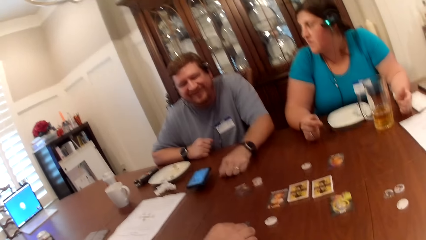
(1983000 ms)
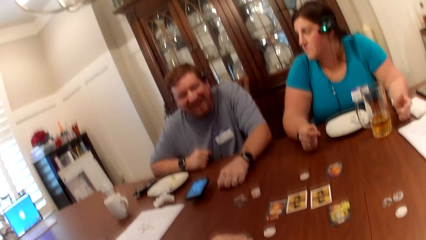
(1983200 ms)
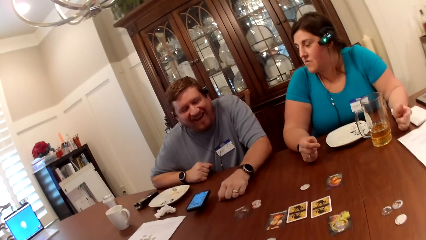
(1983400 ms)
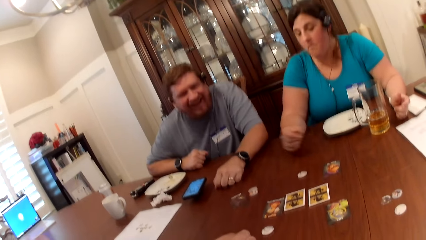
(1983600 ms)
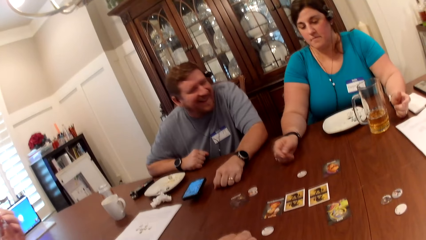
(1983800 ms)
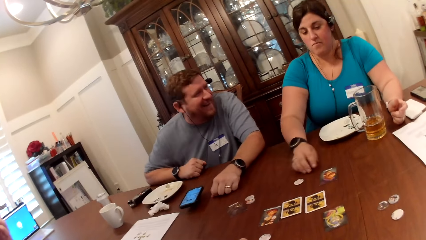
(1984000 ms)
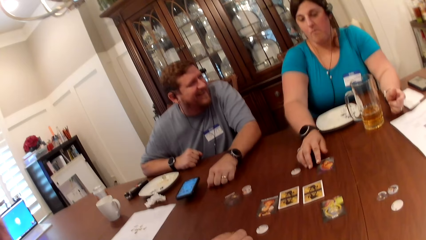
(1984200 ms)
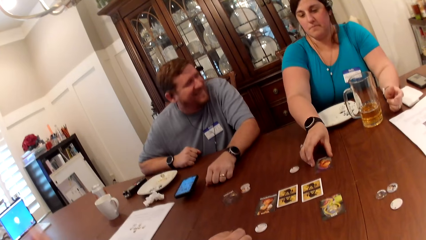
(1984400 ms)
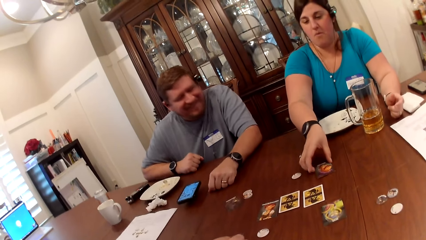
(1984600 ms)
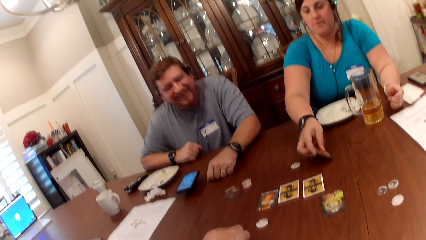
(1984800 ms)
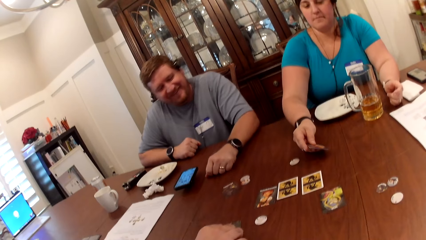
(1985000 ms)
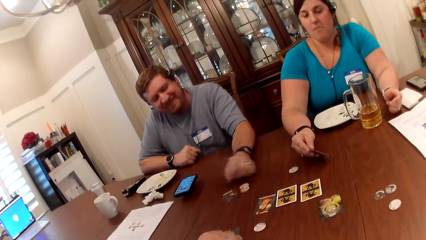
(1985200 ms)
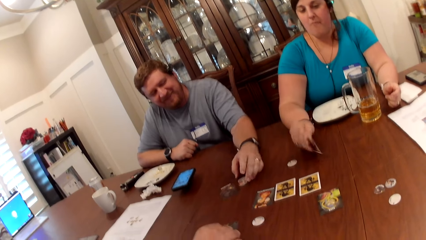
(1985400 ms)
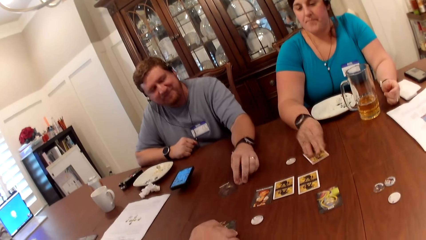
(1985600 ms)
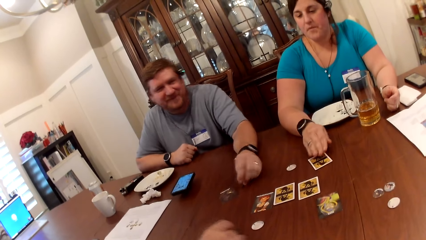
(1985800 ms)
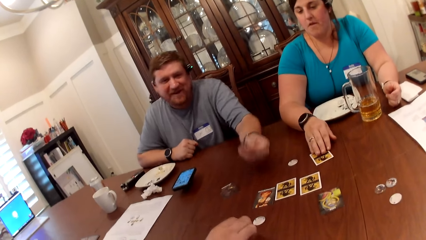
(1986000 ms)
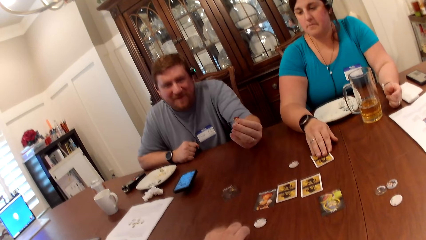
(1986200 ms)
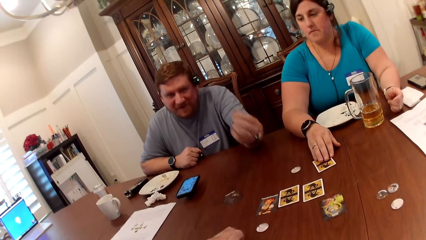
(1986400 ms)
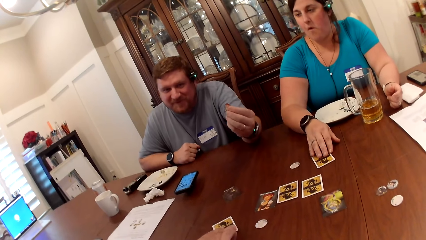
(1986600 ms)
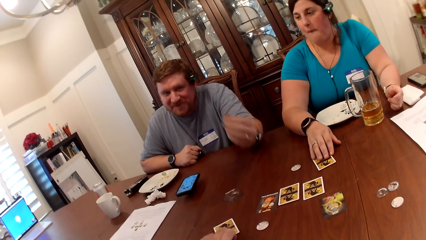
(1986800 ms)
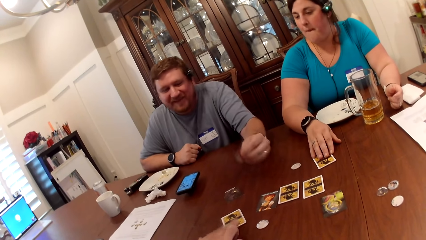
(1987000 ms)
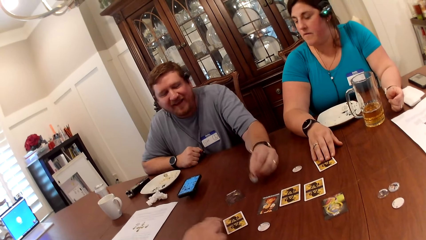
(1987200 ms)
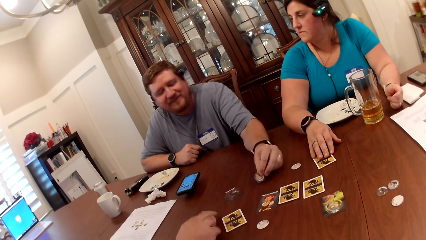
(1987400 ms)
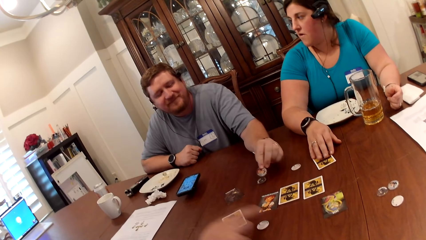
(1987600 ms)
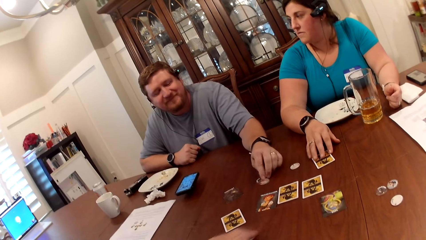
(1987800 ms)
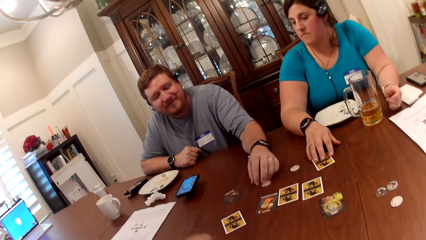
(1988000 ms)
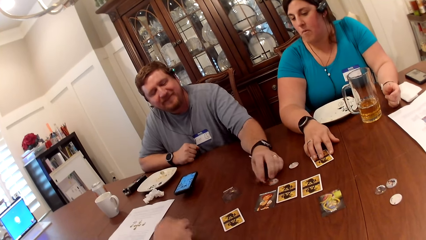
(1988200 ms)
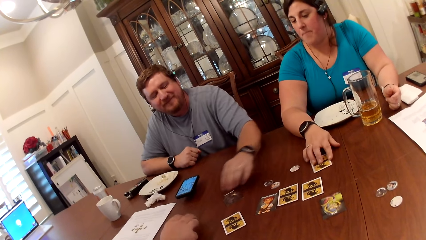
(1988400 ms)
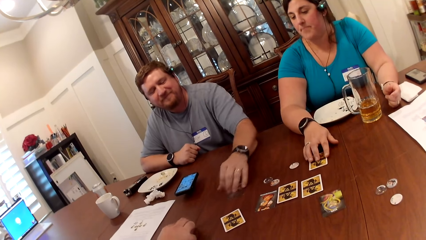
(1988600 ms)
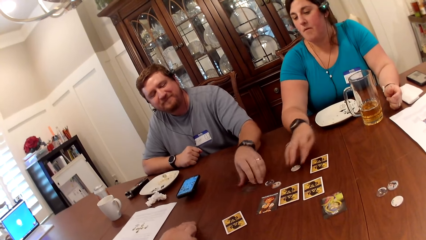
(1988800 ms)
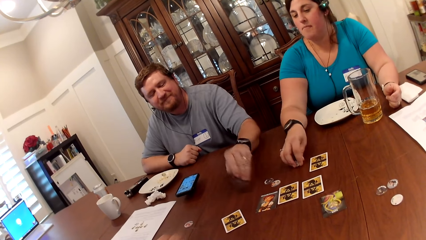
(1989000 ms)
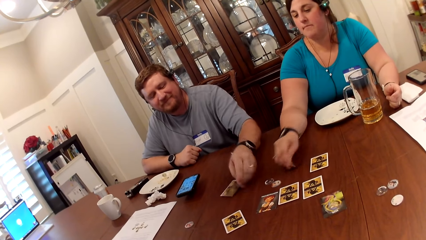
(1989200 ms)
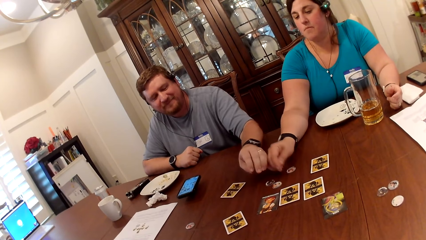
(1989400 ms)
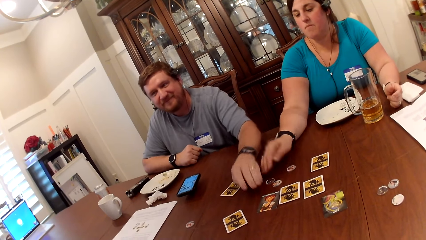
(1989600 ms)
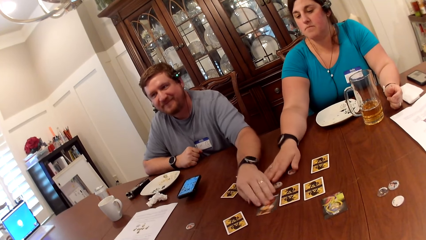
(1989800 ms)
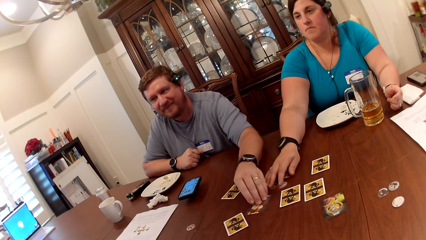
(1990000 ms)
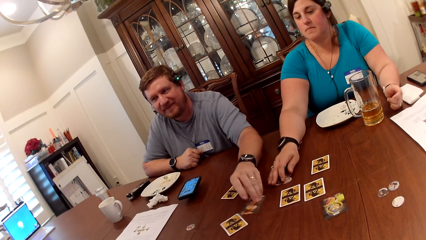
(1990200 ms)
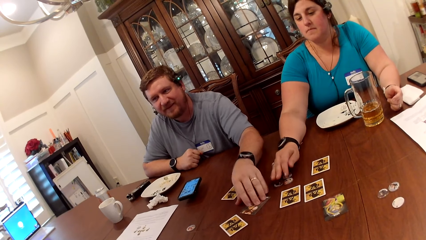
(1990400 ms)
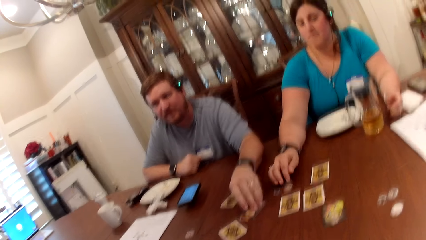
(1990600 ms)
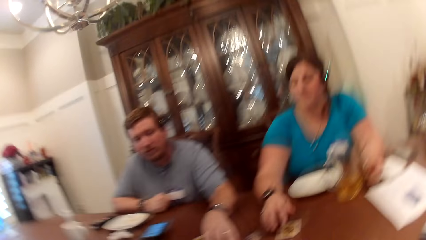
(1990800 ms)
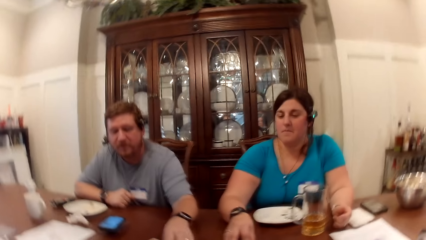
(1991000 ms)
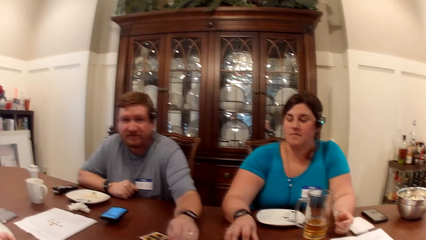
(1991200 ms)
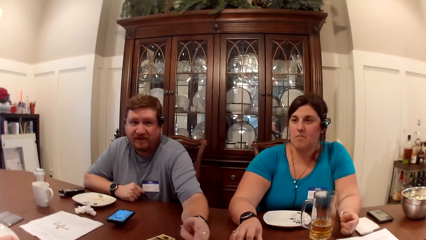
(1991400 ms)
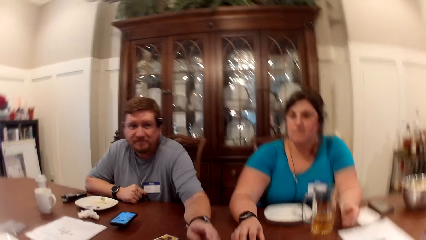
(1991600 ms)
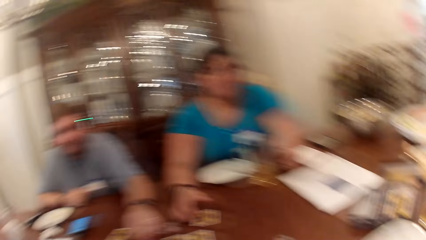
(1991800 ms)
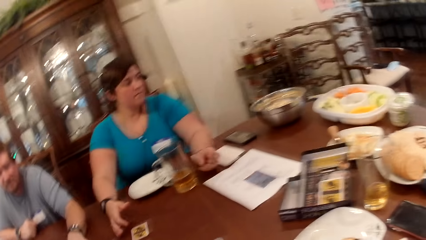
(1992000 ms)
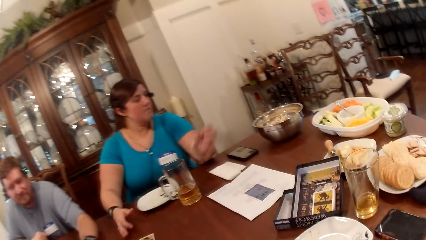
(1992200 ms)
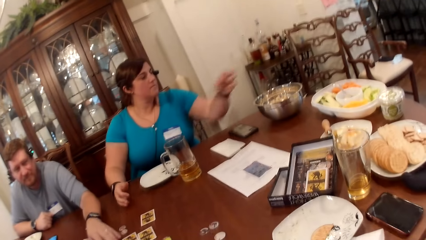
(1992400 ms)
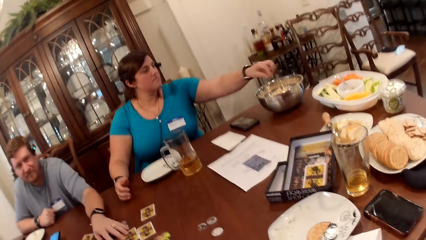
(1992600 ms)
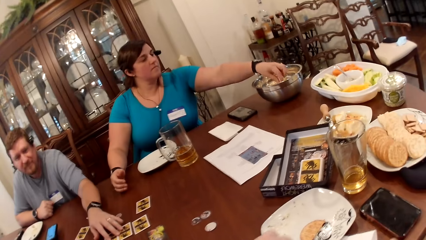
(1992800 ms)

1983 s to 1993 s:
The woman flips the card with her right hand. A man picks up a game token from the table with his left hand and drops the game token on the table with his left hand. Another man picks up a game token from the table with his right hand and drops the game token on the table with his right hand. The woman plays with the game tokens on the table with her right hand. The camera wearer interacts with the woman, the first man and the other man.

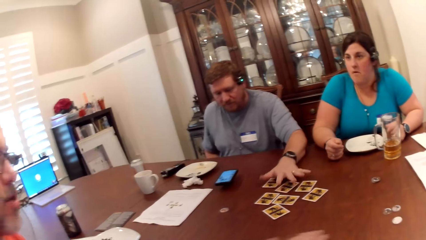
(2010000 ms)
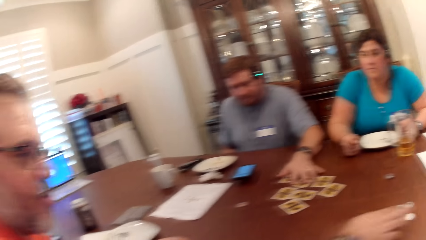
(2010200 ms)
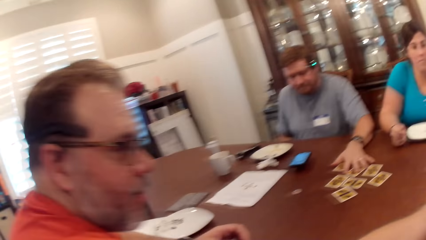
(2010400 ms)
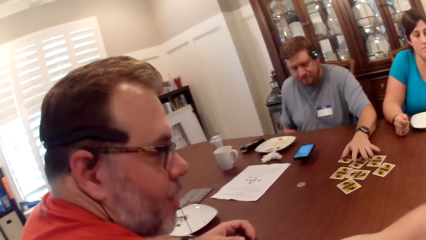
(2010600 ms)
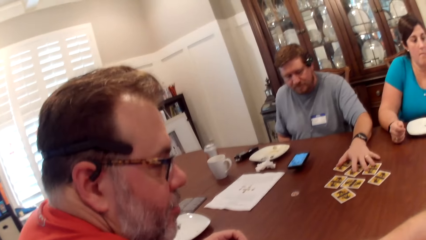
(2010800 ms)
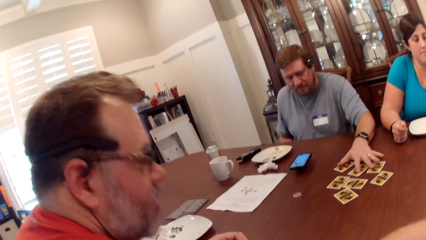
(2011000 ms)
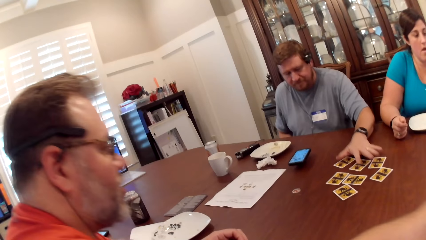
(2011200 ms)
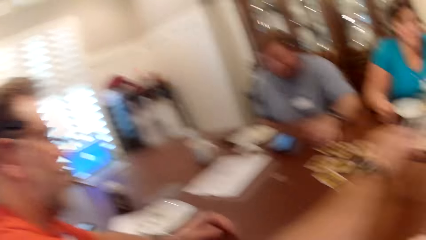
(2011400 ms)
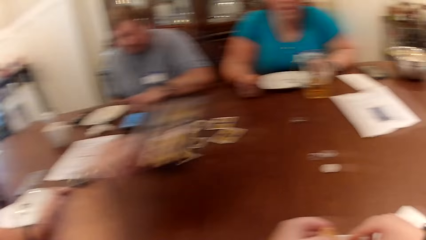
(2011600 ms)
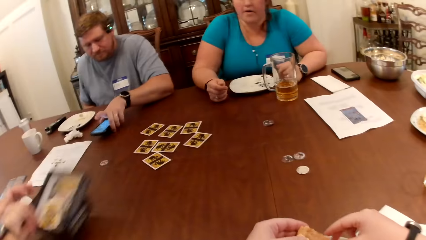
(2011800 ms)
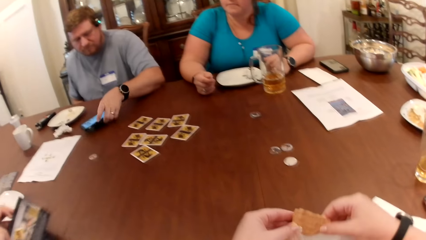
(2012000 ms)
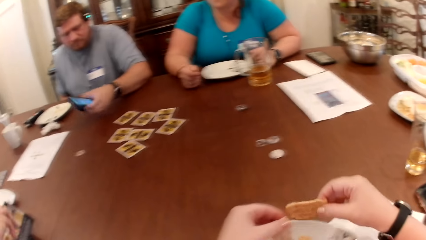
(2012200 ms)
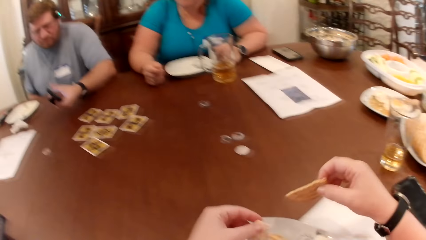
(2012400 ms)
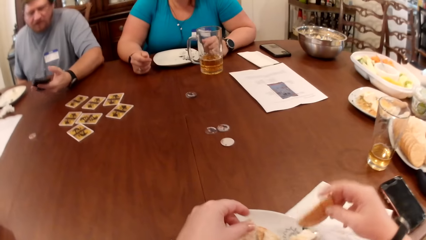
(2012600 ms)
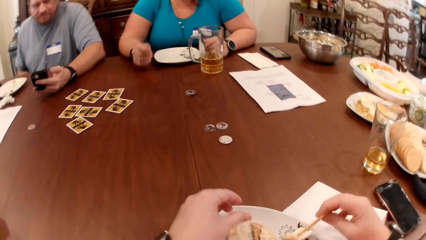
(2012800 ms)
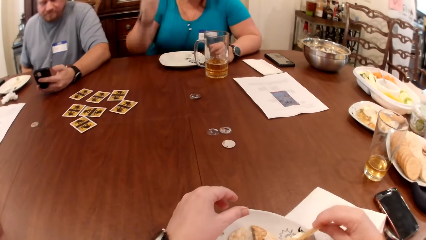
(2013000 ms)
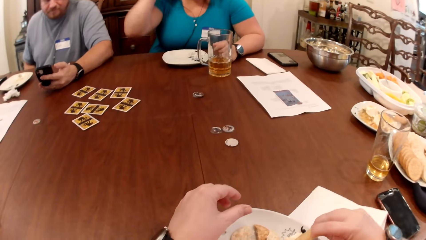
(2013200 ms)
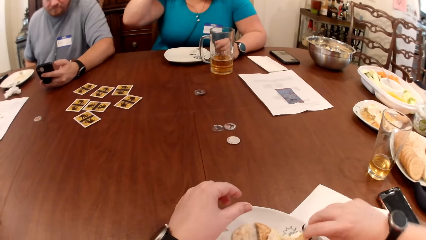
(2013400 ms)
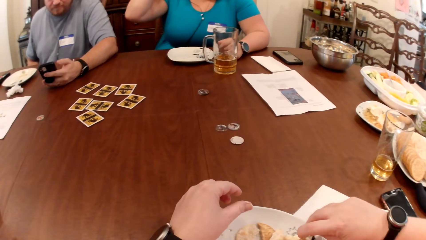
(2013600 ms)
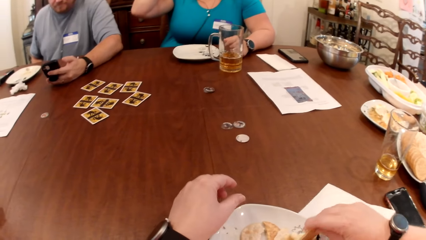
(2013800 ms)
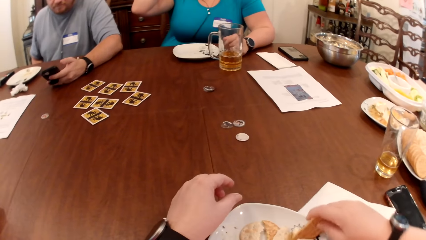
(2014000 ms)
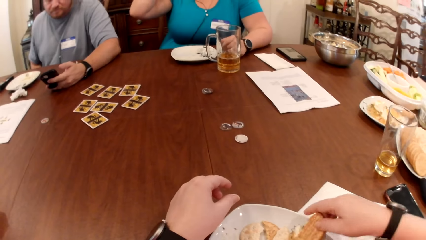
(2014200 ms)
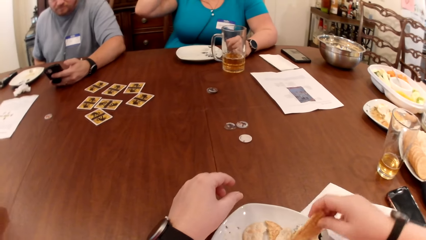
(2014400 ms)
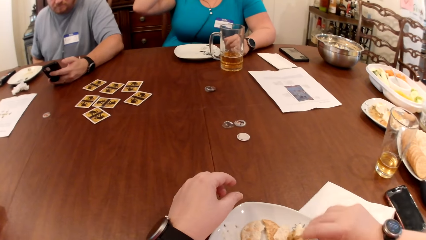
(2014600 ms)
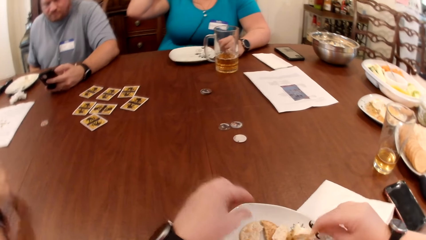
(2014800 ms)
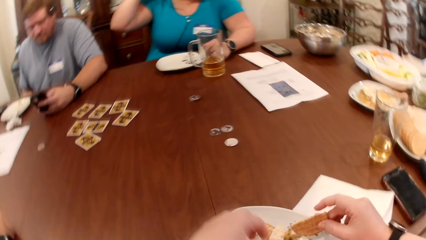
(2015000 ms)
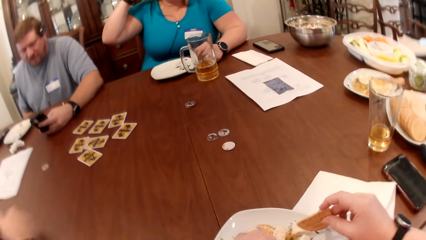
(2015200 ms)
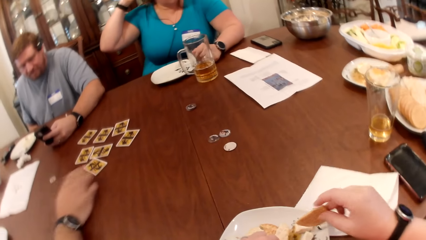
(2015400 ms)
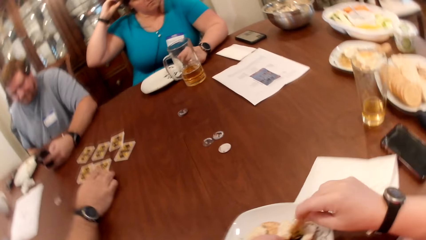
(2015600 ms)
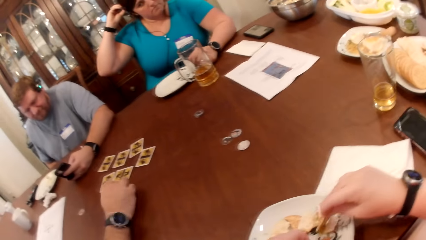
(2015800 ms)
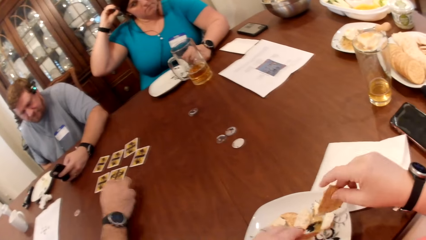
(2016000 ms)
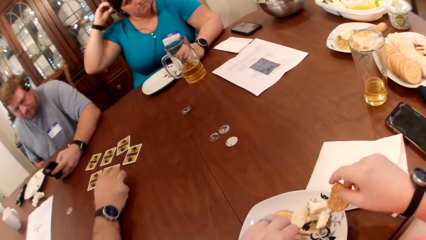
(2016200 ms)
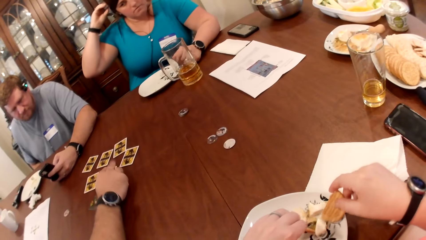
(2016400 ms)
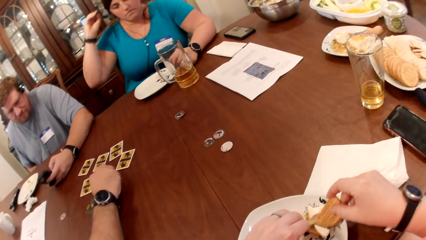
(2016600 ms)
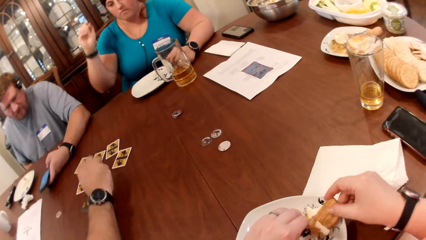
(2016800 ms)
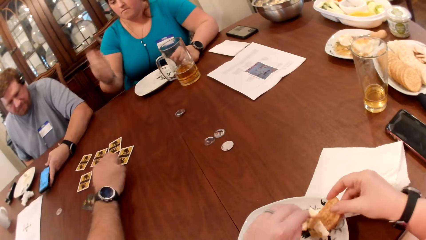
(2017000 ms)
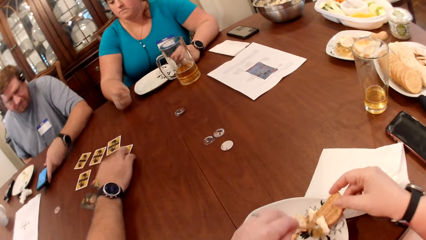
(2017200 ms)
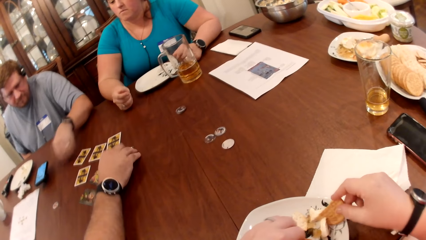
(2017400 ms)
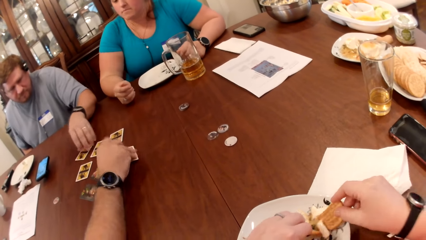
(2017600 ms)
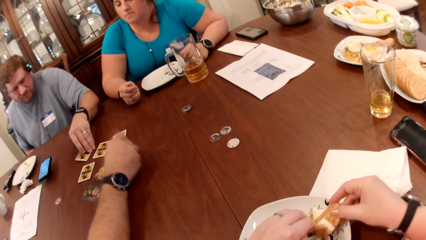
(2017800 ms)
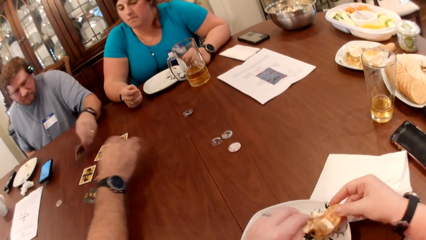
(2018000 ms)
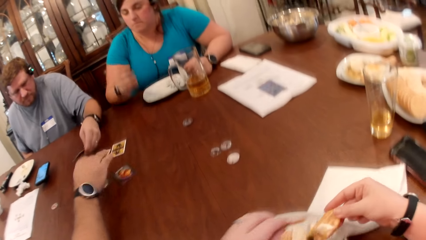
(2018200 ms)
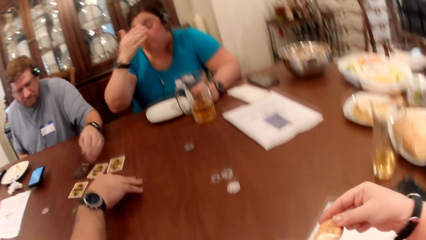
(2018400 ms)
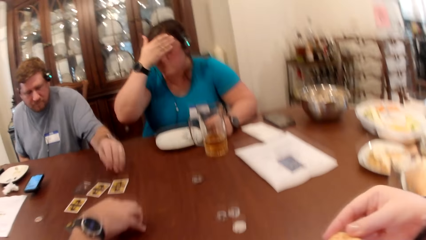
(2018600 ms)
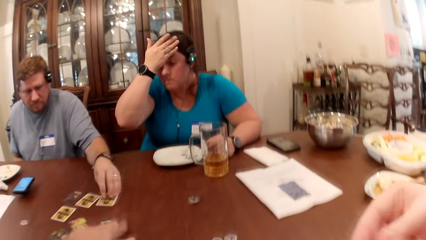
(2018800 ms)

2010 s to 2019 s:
A man picks up a game box from the table with his right hand. Another man picks up the phone from the table with his left hand. The camera wearer dips the biscuit in the butter on the plate with her right hand. She holds the biscuit. A woman adjusts a camera on her head with her right hand. The other man operates the phone with his left hand. The first man flips the cards on the table with his right hand. The camera wearer takes butter from the plate with the biscuits in both hands. The other man drops the phone on the table with his left hand. The woman places her right hand on the table. The camera wearer puts some food on the biscuit. The other man flips the cards on the table with his left hand.
